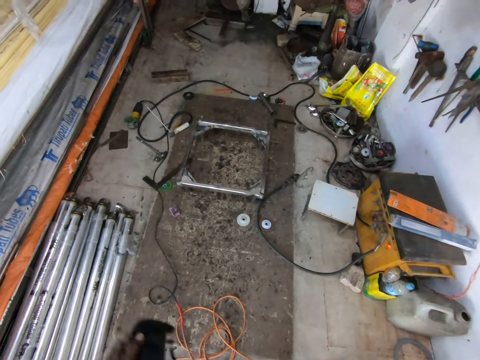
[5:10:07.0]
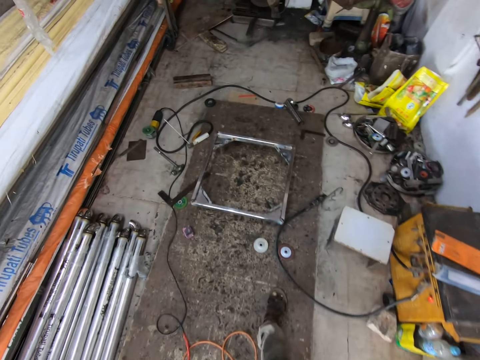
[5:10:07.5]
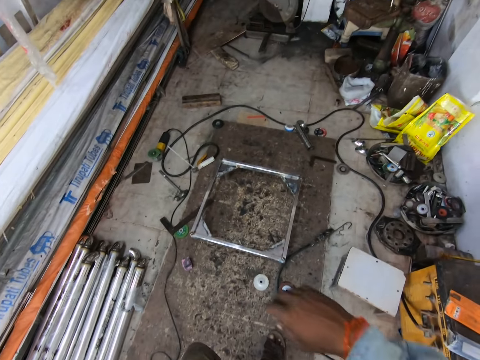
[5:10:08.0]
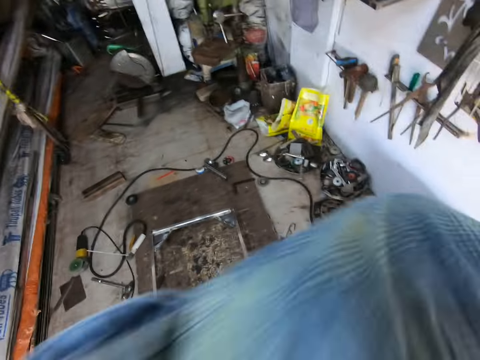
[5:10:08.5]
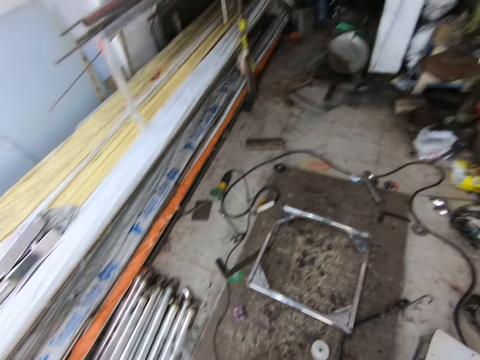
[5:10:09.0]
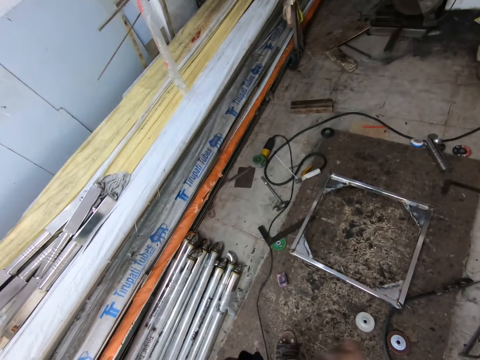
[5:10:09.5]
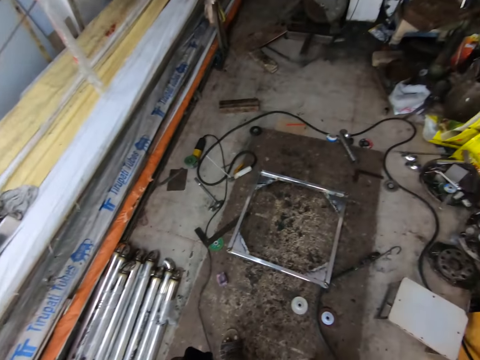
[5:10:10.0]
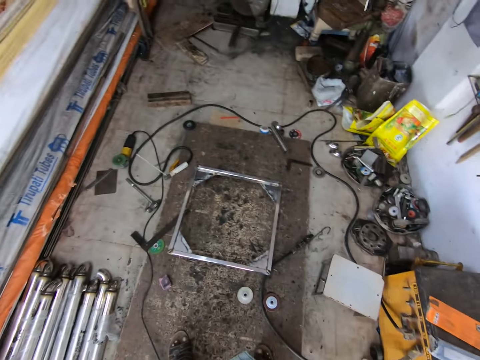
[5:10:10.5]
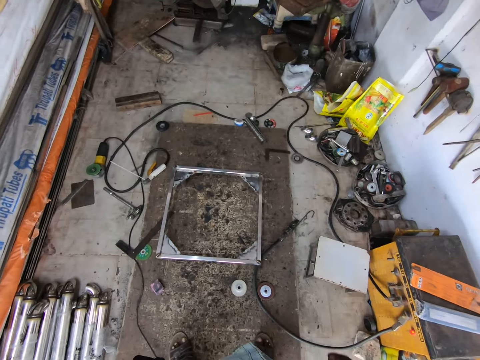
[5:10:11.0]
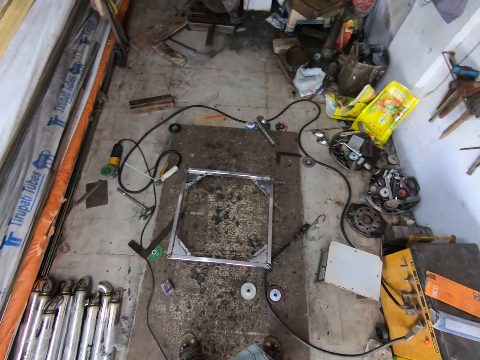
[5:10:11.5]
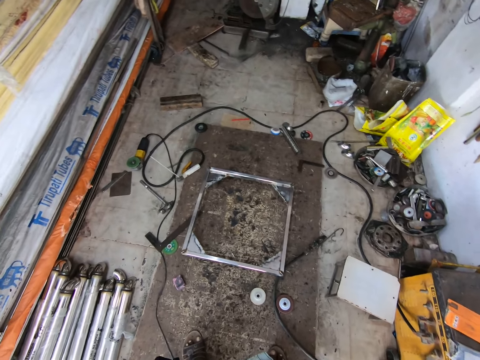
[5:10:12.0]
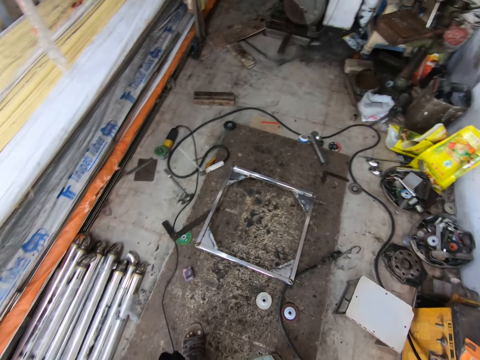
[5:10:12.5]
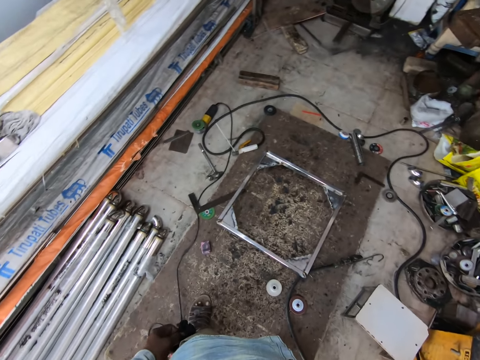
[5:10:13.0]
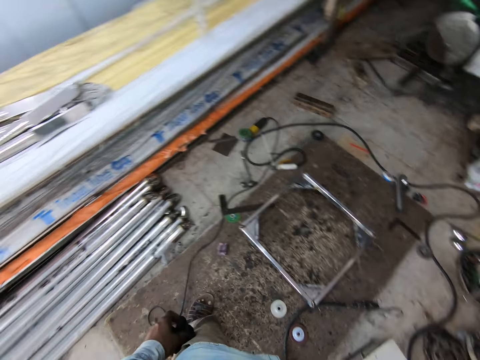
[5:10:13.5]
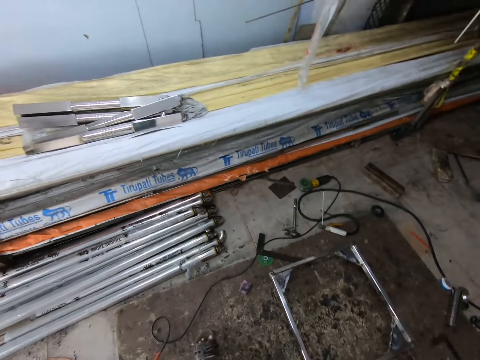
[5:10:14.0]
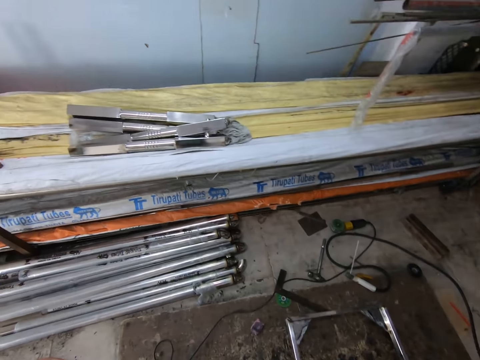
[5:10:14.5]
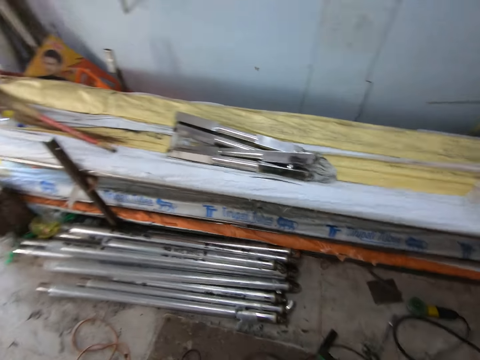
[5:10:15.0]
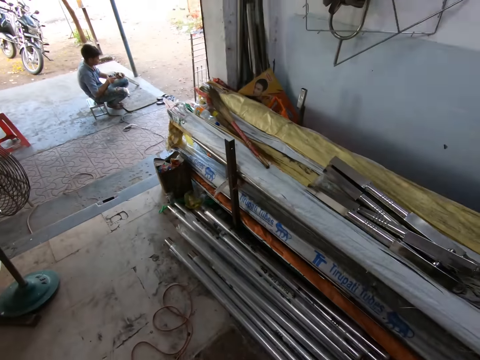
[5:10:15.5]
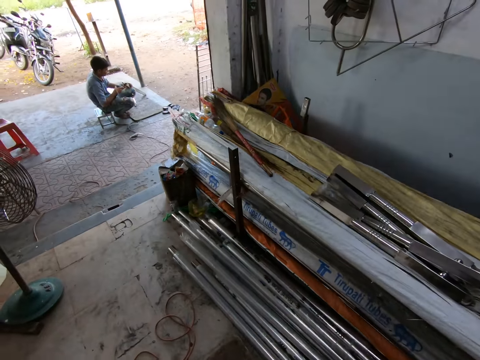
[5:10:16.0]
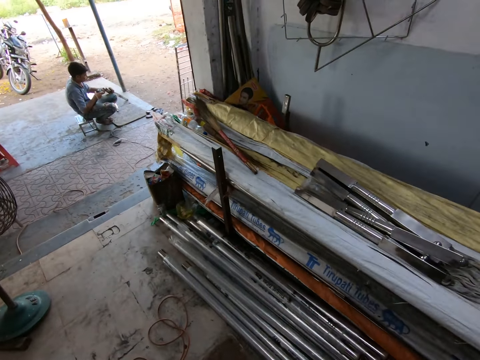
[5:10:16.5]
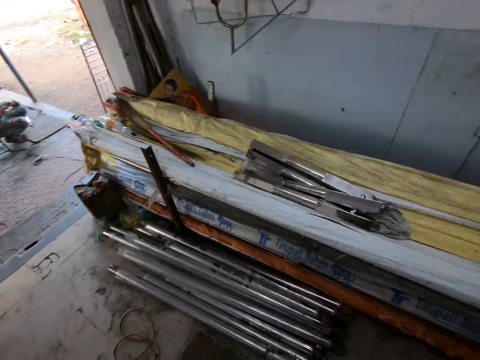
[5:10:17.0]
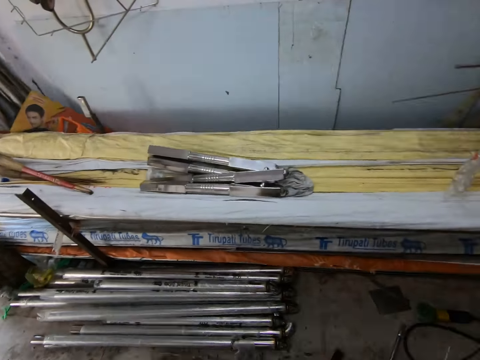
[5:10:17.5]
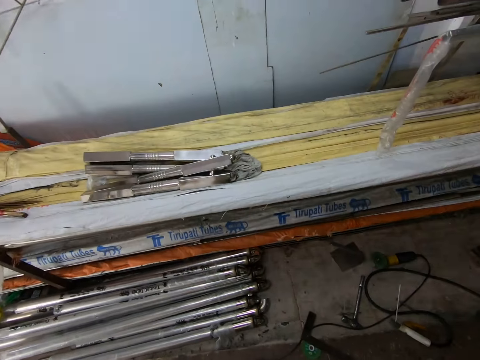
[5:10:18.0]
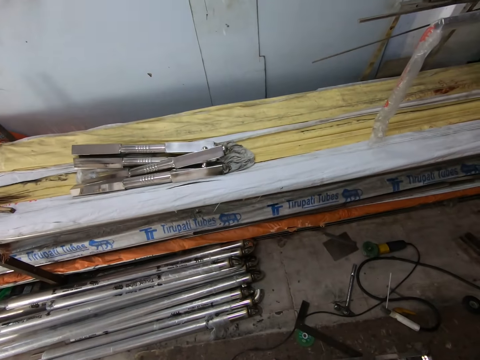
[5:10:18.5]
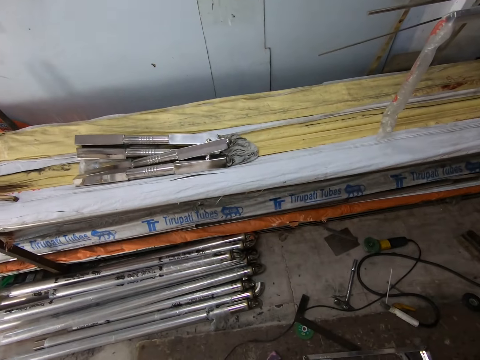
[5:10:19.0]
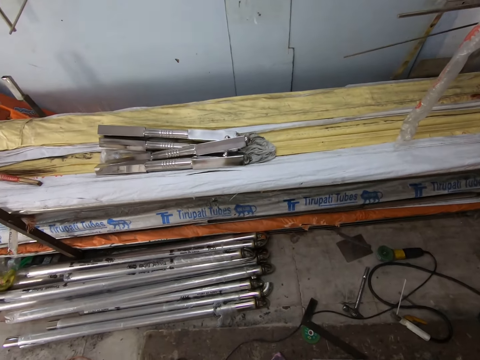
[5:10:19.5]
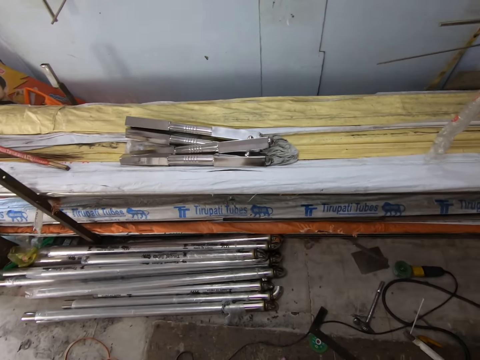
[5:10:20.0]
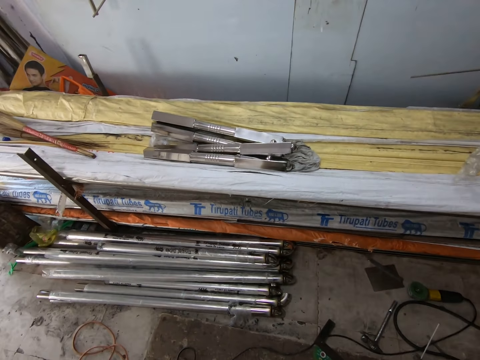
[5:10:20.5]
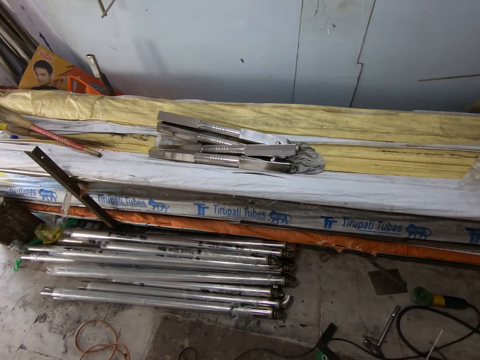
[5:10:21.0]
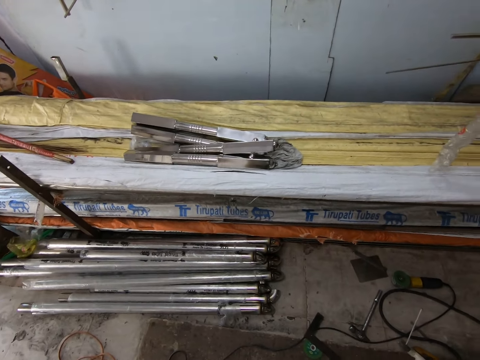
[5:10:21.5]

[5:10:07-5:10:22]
The camera wearer wipes their face. They look around. The man grinds the metal with the grinding machine in his right hand.

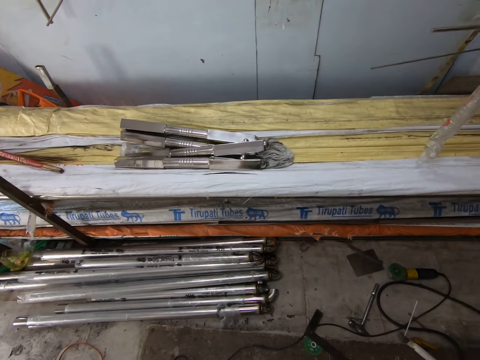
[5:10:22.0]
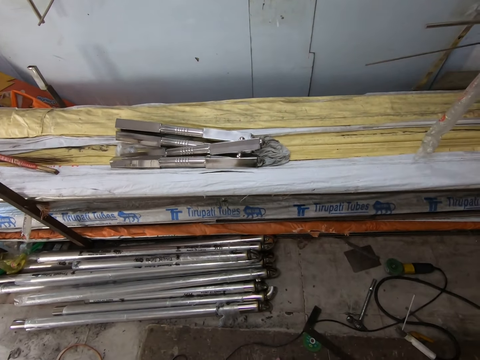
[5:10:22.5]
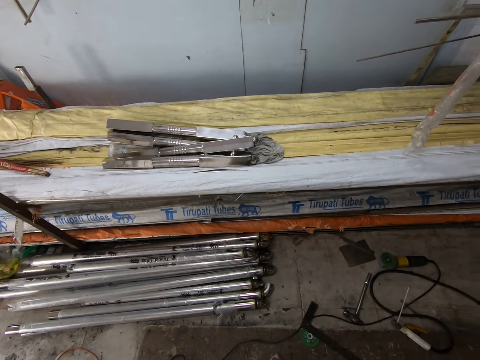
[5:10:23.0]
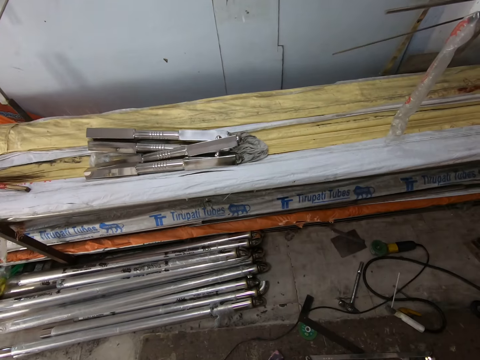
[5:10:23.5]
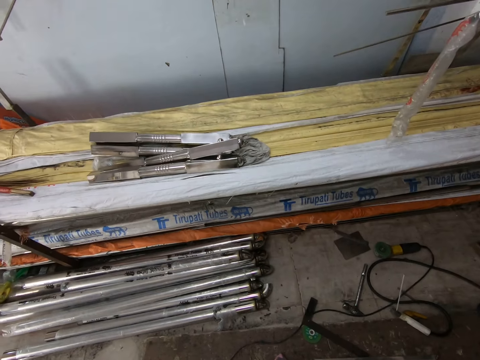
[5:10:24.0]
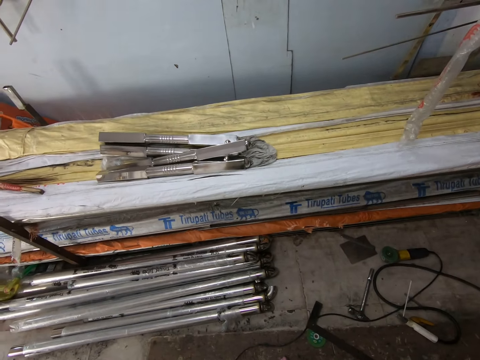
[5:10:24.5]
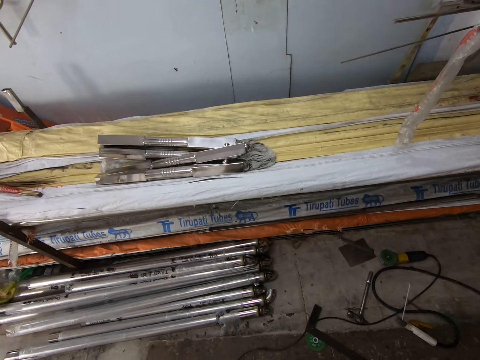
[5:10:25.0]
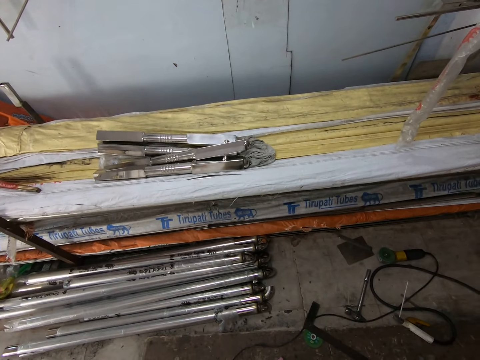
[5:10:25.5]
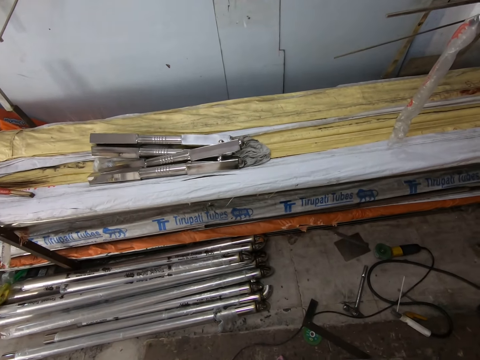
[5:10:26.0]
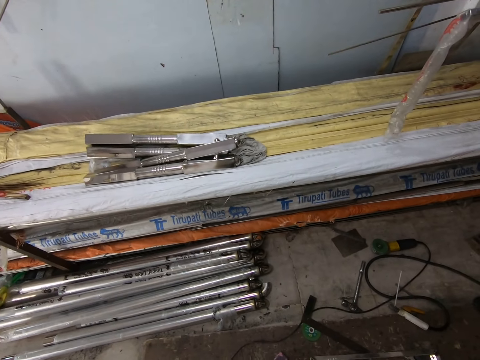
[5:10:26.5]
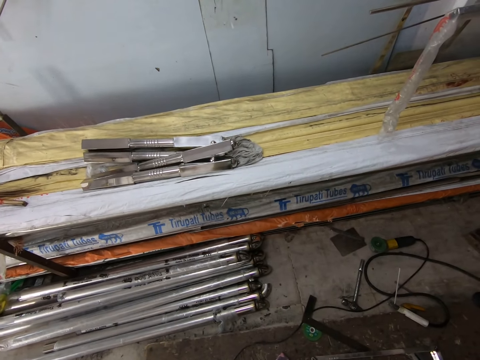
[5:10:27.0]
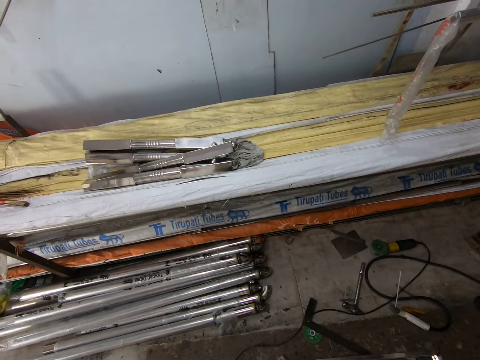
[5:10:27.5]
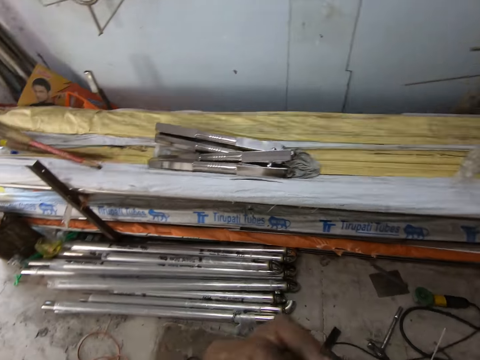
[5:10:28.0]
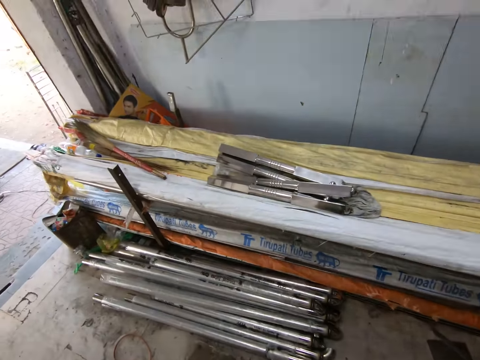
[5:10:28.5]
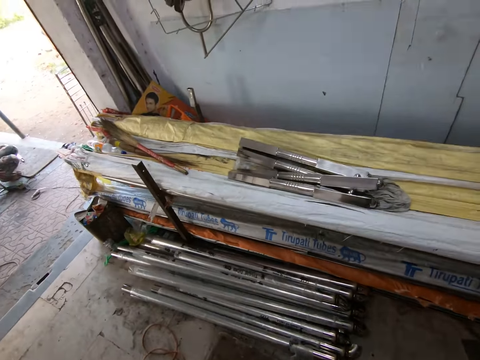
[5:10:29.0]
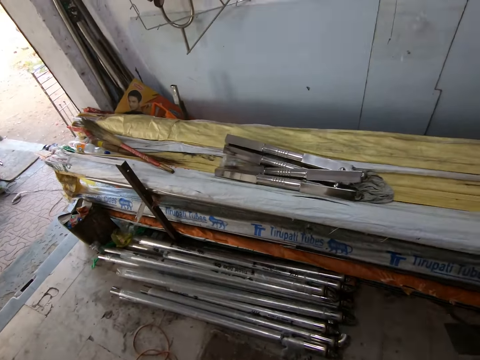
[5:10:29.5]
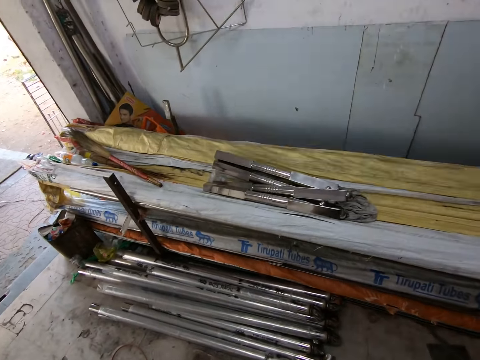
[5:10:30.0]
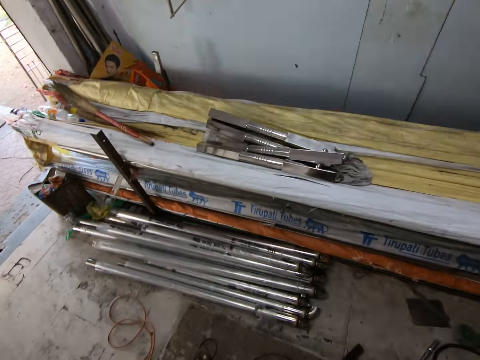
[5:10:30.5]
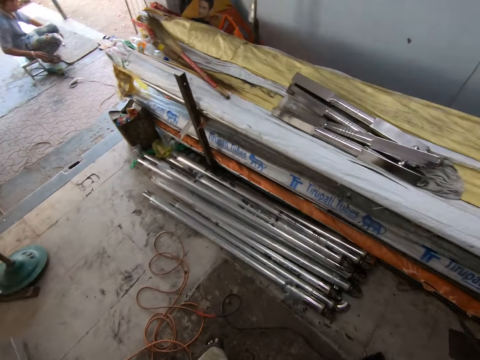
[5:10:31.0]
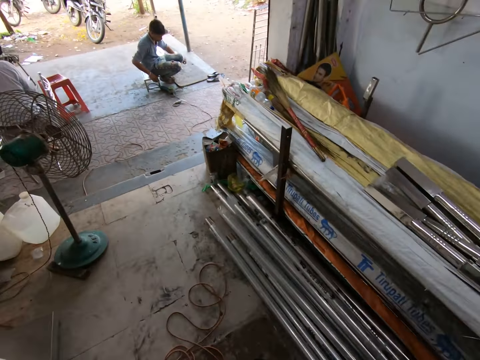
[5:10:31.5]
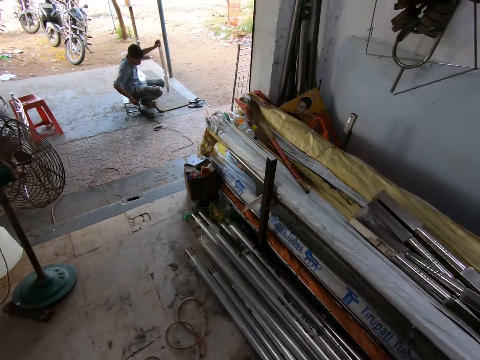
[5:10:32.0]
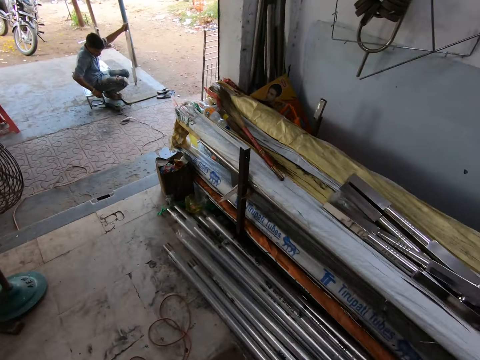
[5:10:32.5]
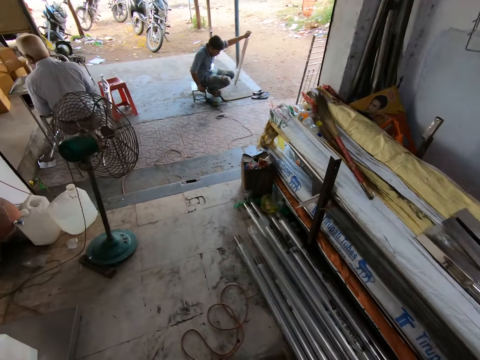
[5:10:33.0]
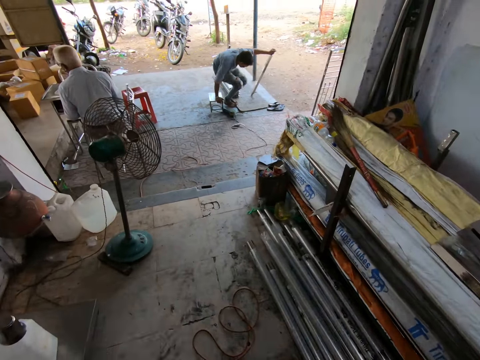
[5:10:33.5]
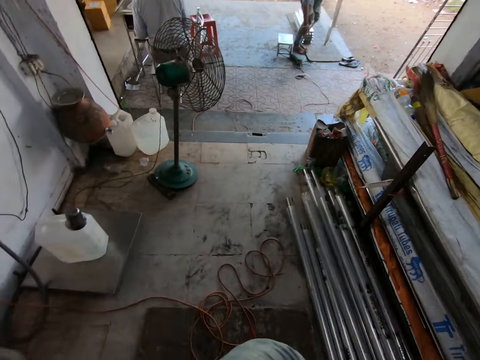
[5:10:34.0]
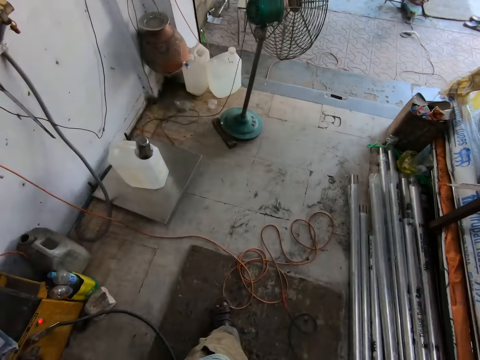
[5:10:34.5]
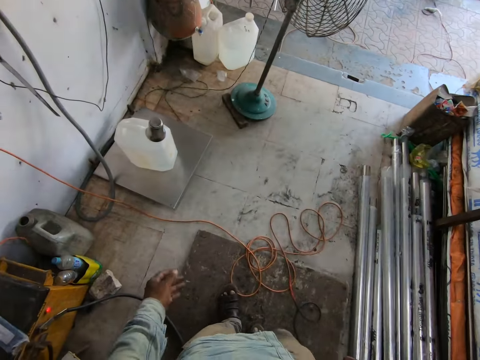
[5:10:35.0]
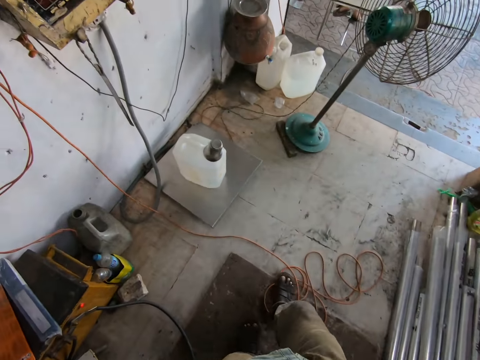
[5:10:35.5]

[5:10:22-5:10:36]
The man picks up the metal from the floor with his left hand and stands up from a chair.
